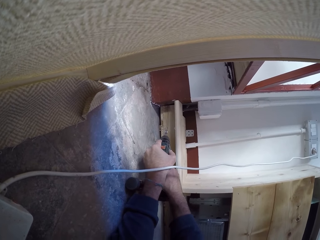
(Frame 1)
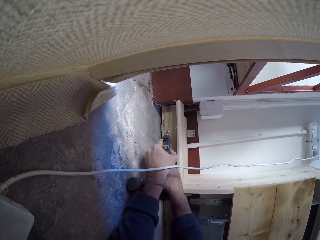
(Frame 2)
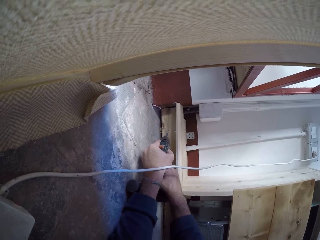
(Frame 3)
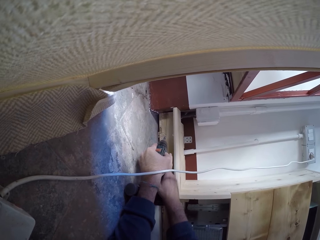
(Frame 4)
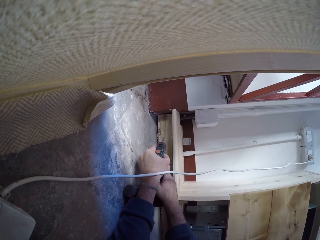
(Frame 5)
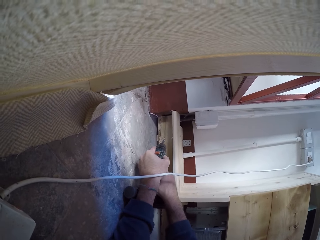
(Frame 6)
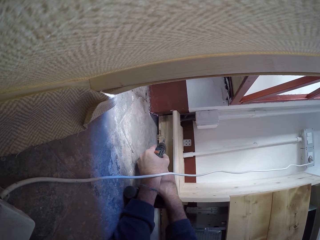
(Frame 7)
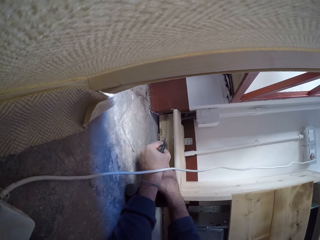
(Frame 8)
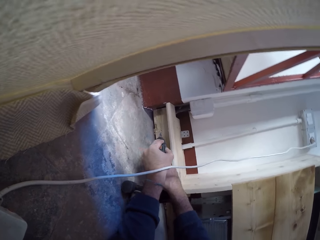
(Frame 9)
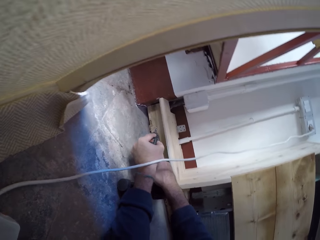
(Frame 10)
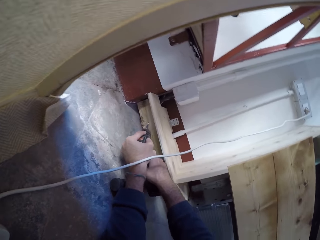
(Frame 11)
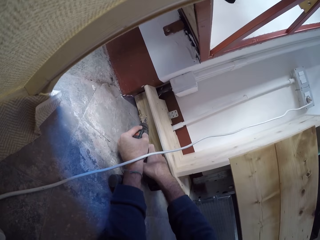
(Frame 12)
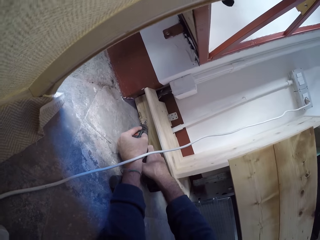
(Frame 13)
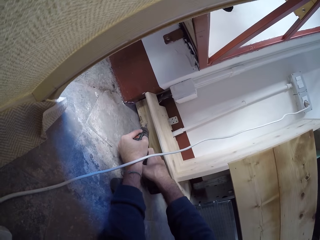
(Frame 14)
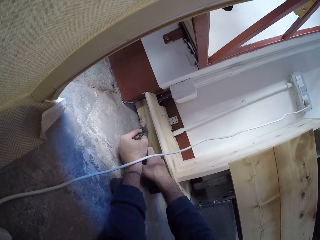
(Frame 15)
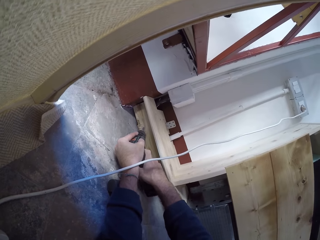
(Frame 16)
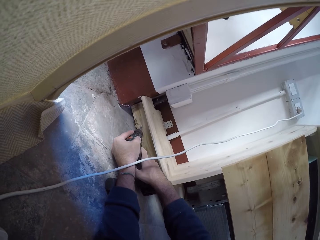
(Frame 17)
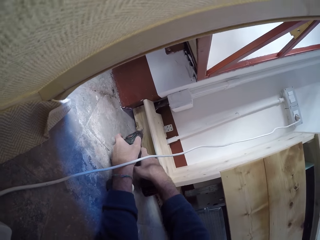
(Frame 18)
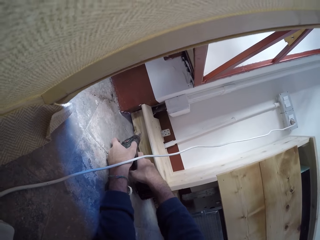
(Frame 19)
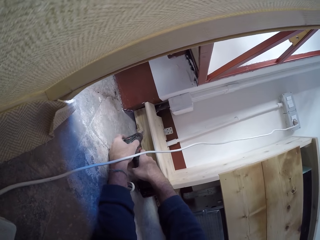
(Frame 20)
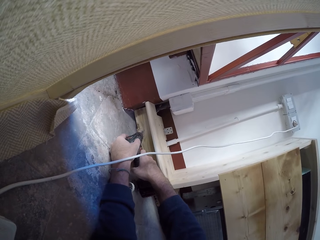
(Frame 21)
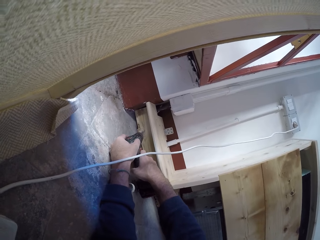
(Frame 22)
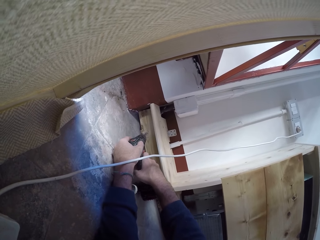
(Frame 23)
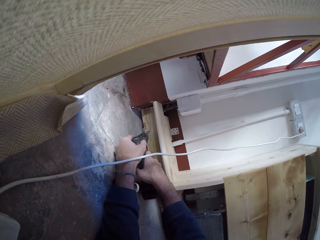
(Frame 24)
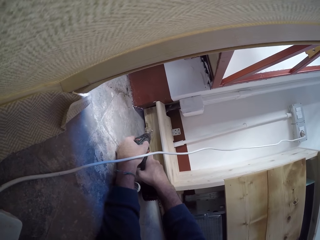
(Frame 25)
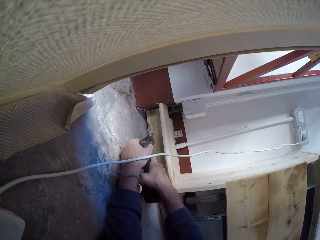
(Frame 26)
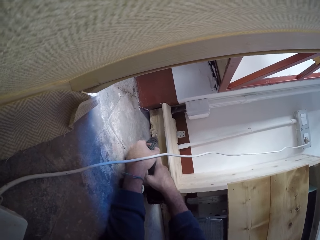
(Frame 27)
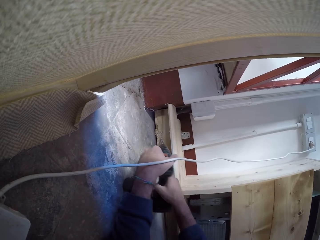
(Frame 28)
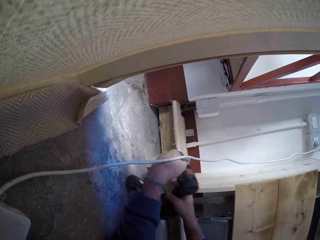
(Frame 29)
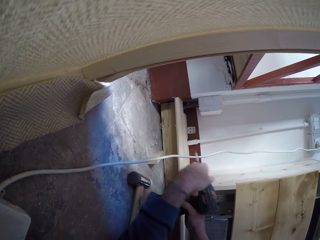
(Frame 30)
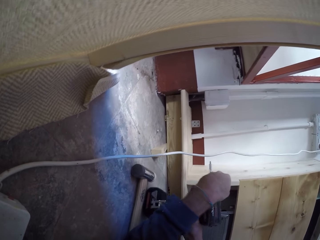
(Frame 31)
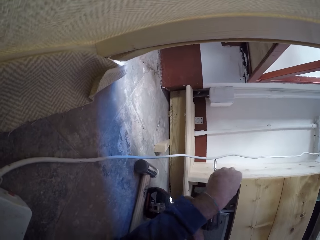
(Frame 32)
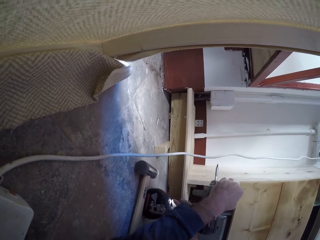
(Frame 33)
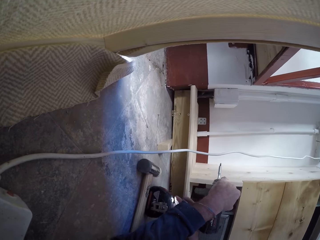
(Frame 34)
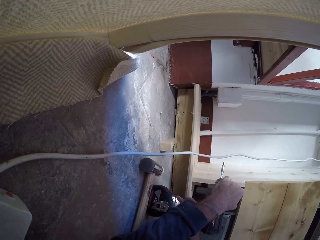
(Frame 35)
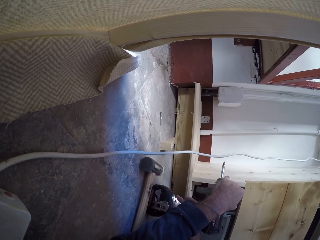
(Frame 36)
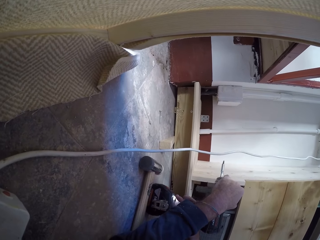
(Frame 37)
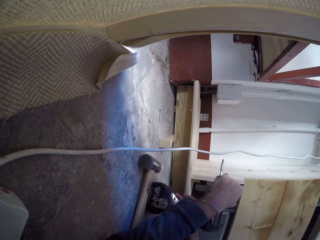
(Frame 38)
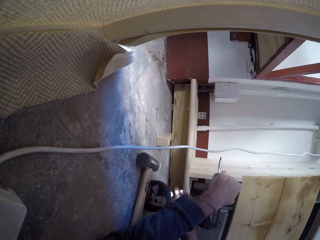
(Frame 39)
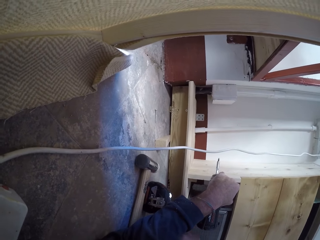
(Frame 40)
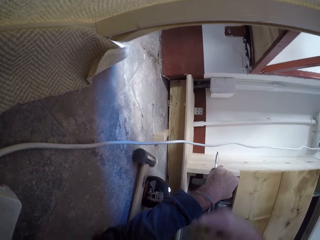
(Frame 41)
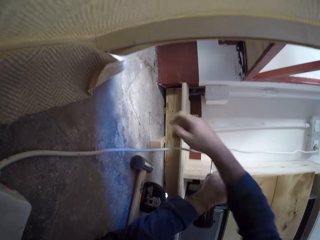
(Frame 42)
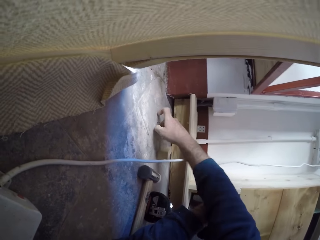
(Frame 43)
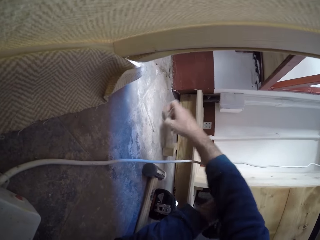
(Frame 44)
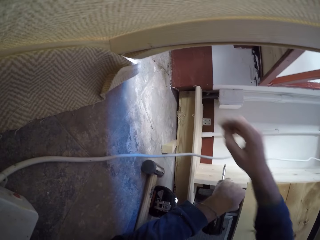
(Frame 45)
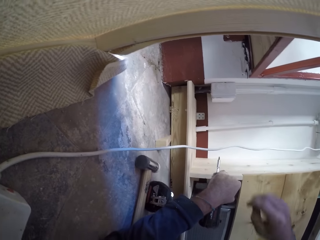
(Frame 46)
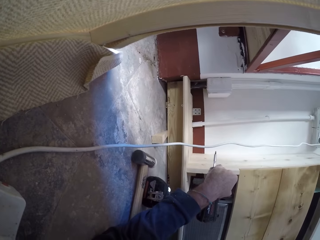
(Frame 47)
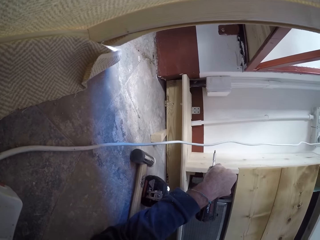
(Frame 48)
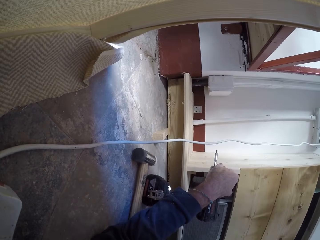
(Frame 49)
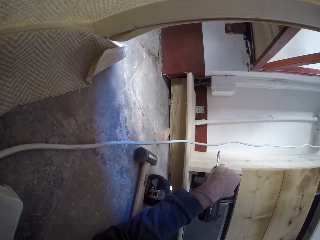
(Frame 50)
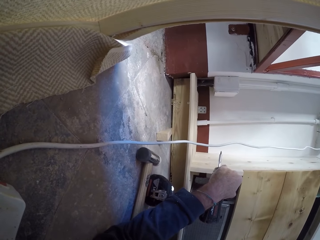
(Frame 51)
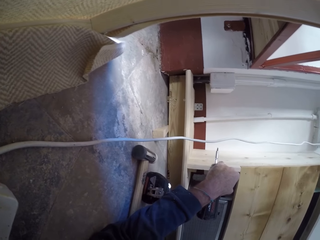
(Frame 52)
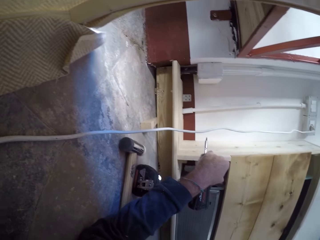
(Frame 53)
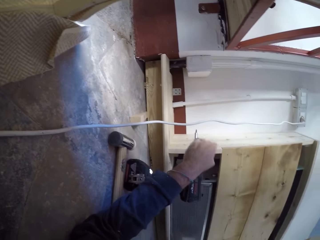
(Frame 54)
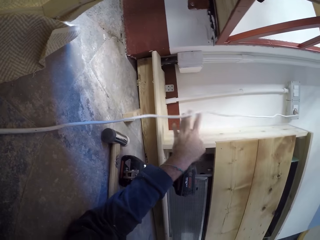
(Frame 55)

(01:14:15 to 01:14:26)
The camera wearer drills in the screw into the wooden furniture with the power drill together with both hands. He retracts the screw from the wooden furniture with the power drill together with both hands. He stops to drill. He stands the power drill on the floor with both hands. He picks up the screw from the floor with his right hand.

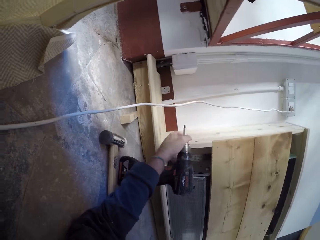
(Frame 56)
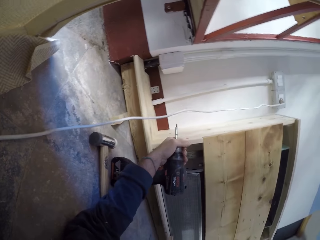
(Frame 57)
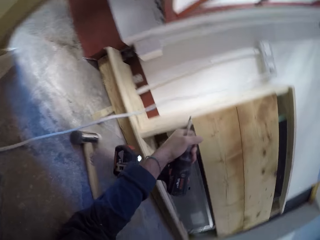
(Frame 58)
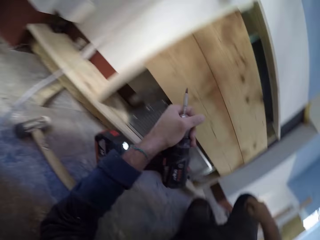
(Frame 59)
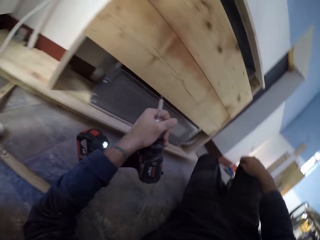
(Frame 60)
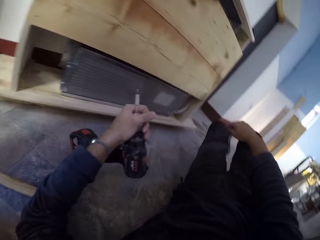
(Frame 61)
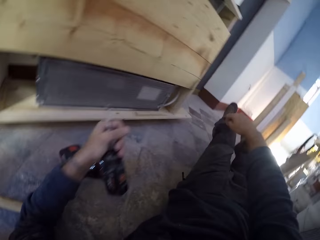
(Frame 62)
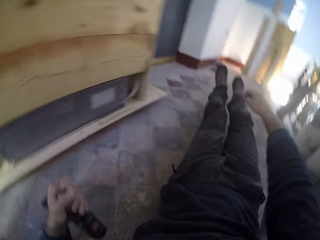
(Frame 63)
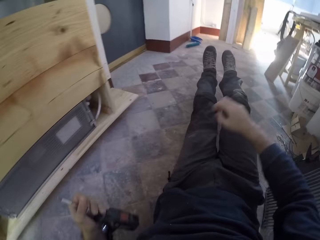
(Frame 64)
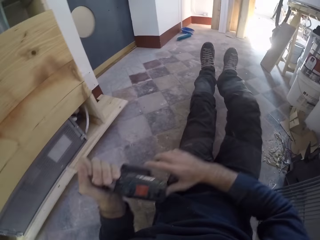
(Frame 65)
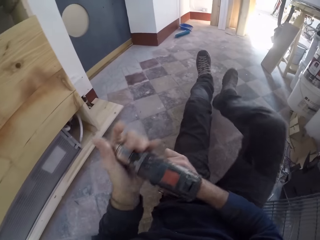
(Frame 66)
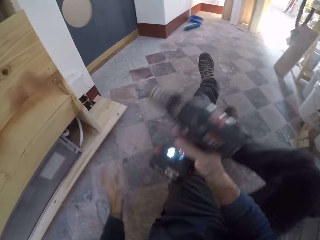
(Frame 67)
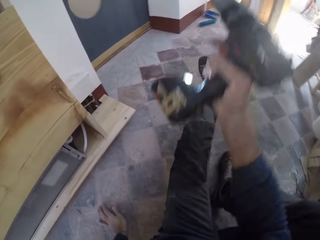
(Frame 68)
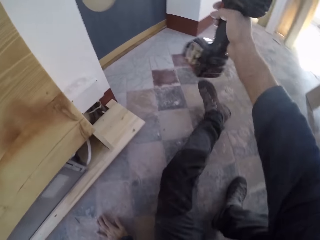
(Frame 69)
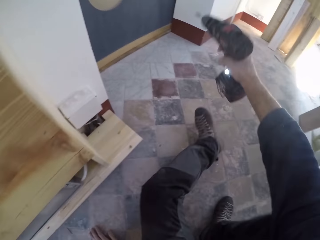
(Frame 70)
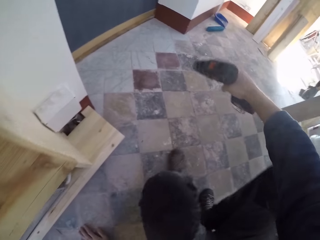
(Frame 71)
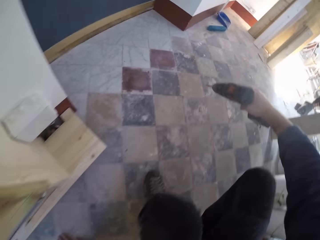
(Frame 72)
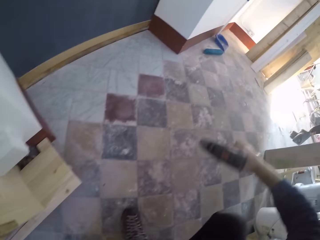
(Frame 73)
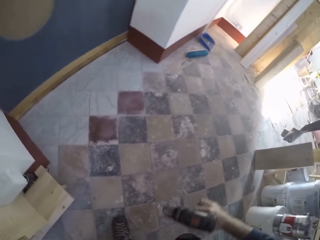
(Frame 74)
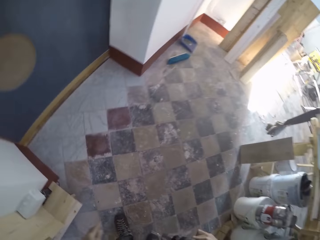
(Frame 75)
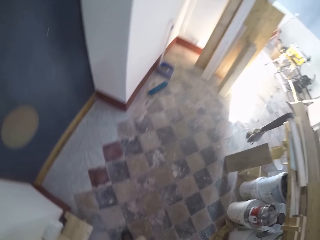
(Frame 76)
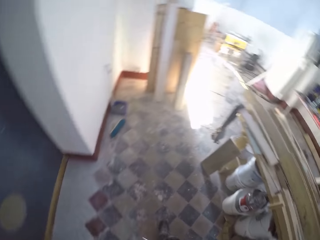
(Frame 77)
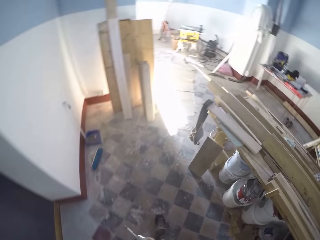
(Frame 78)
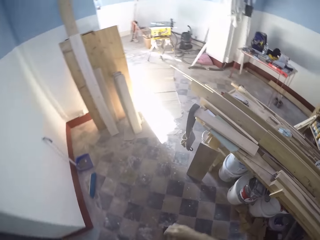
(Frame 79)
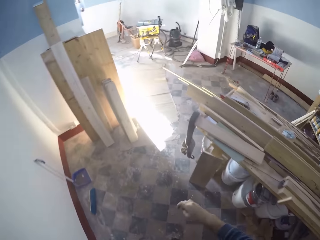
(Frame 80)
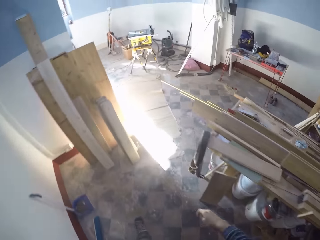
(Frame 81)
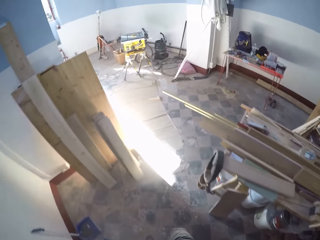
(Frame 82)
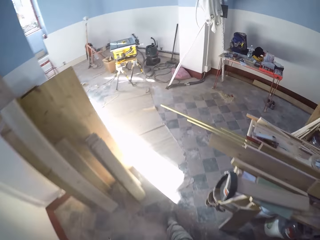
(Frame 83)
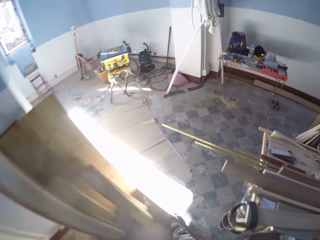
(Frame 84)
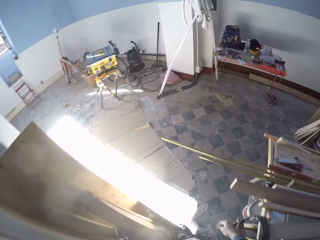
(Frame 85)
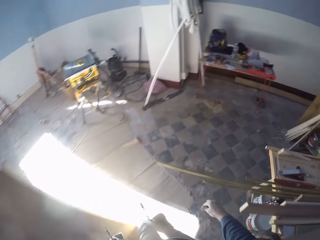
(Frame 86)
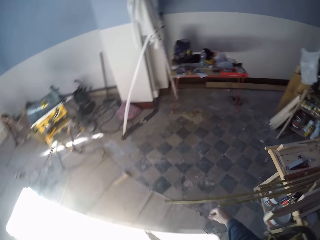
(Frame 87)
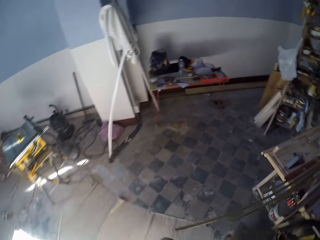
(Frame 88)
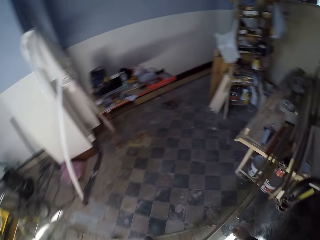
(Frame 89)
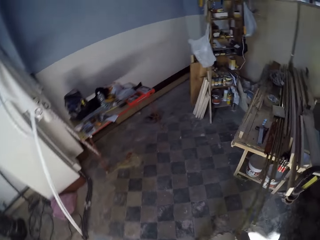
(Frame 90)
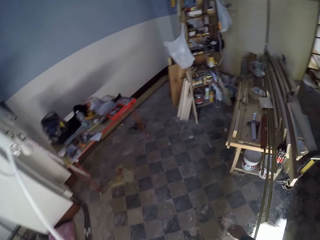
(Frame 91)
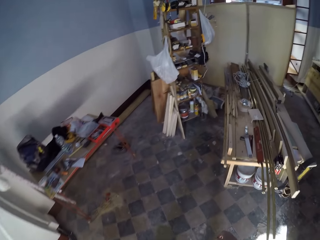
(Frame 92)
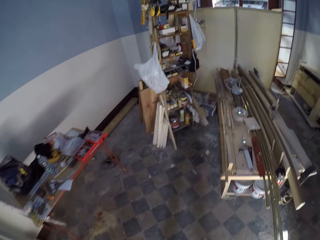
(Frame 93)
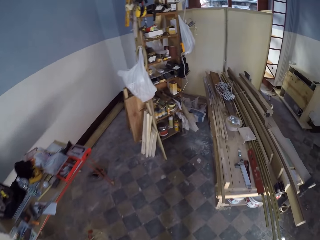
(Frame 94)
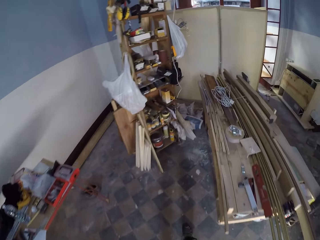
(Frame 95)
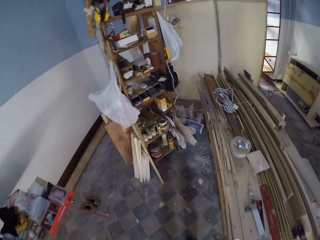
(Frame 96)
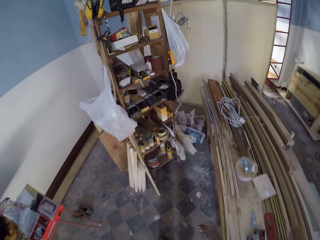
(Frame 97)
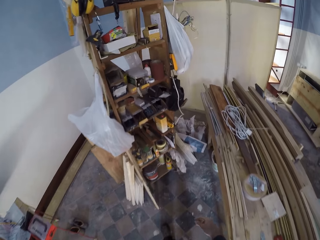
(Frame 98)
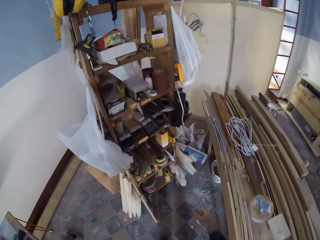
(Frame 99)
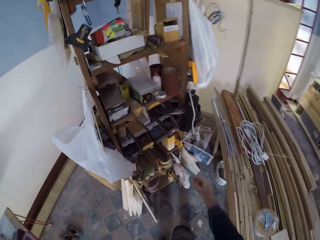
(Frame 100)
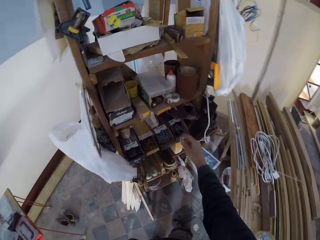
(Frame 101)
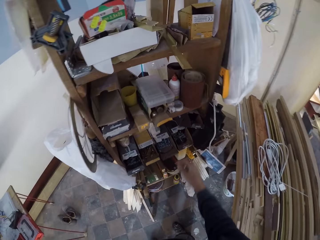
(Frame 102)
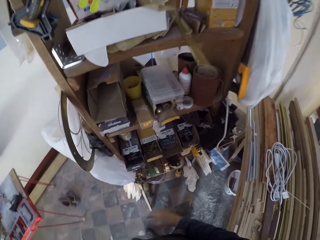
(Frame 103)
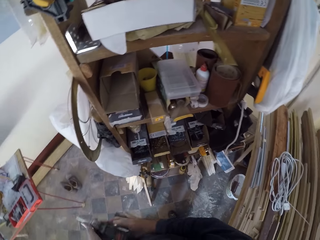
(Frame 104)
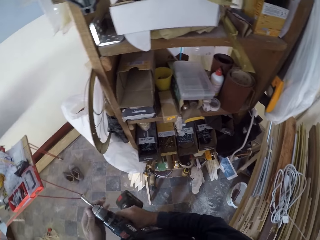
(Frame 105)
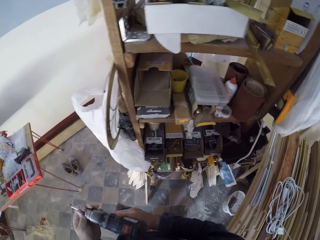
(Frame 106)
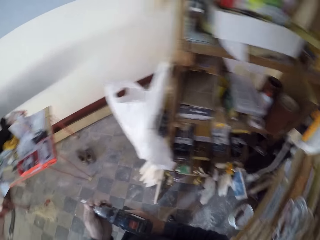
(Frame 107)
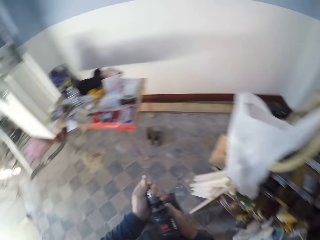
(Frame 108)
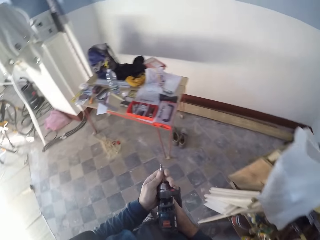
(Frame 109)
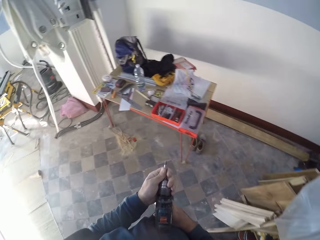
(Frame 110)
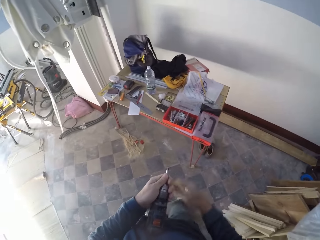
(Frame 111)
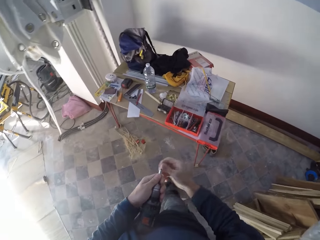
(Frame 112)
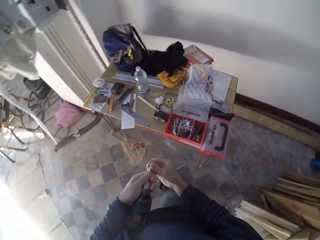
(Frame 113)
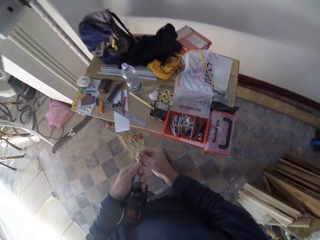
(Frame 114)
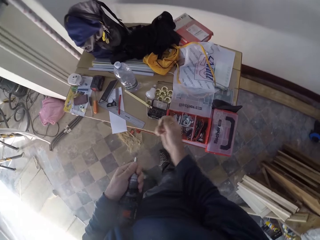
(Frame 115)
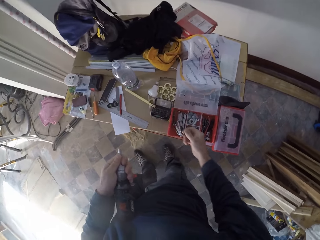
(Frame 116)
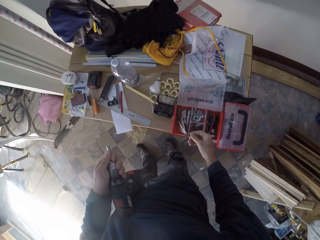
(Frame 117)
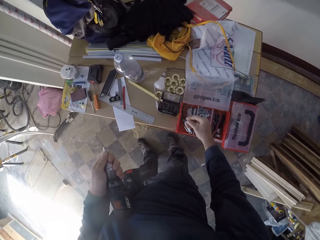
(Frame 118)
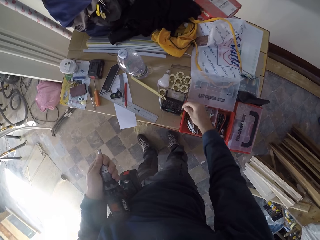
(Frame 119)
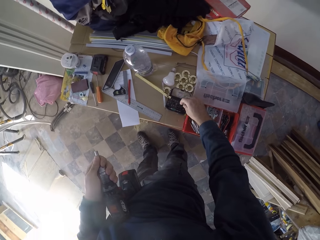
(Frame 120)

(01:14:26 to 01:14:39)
The camera wearer picks up the power drill from the floor with his left hand. He passes the power drill to his right hand. He stands up, walks in the house. He drops the screw in his right hand inside a container of screws on a shelf. He passes the power drill to his left hand. He removes the bit holder from the power drill with his right hand. He drops the bit holder inside a container of bit holders on a work table with his right hand.
